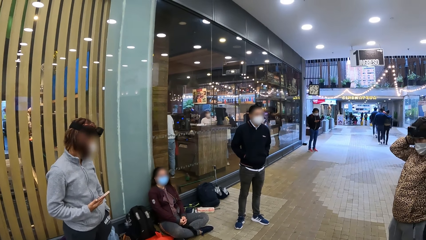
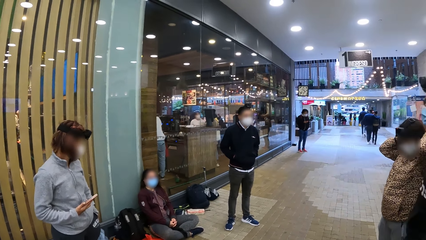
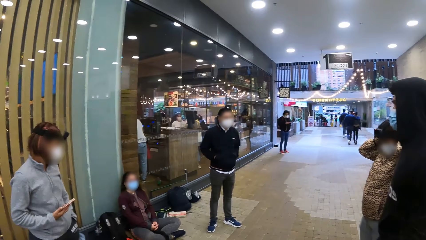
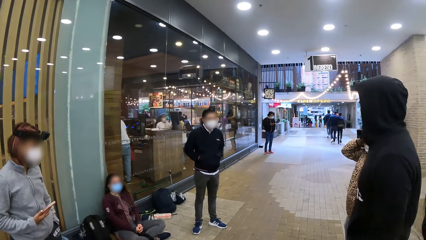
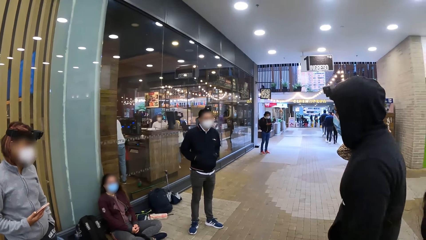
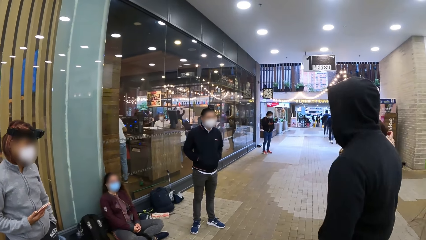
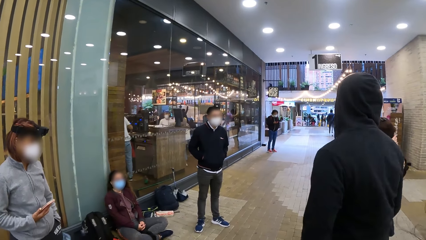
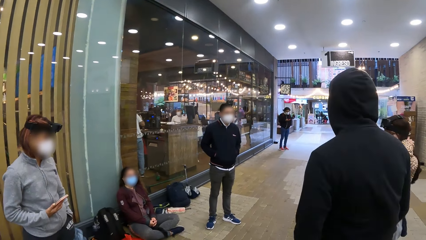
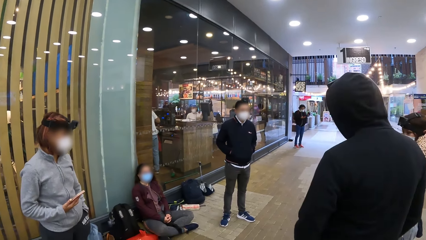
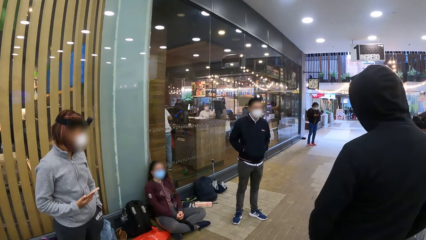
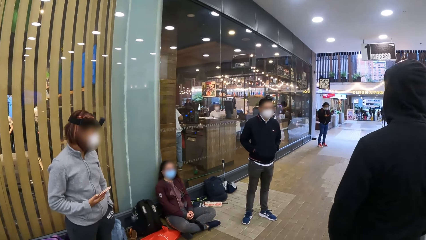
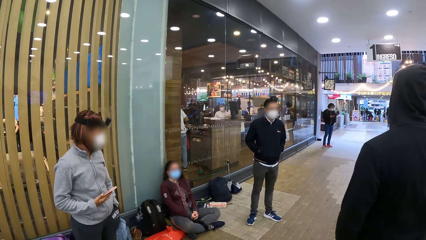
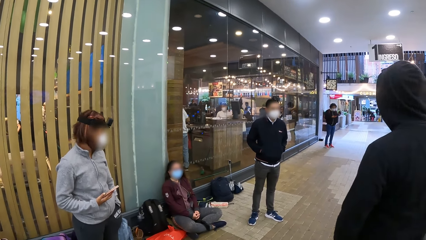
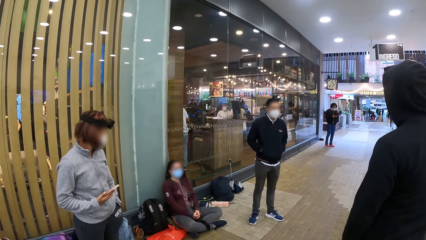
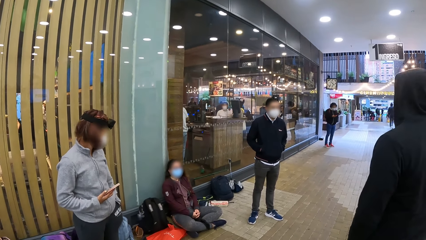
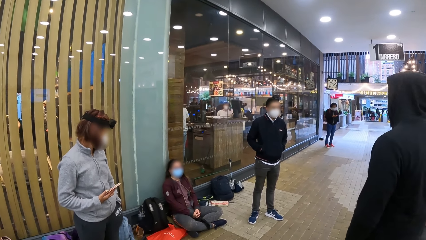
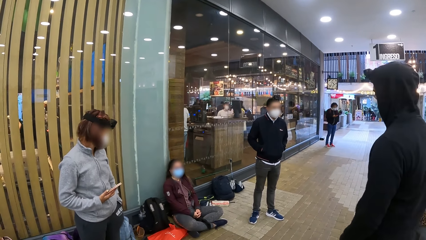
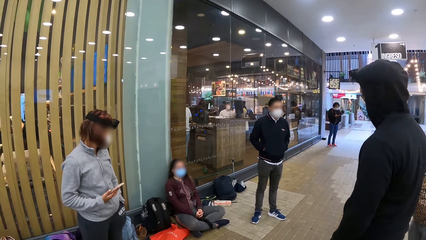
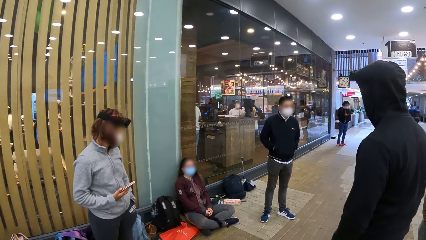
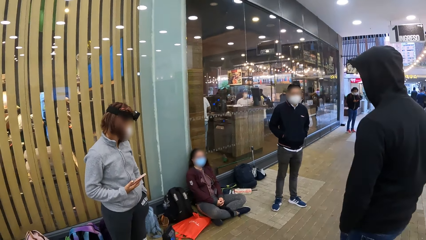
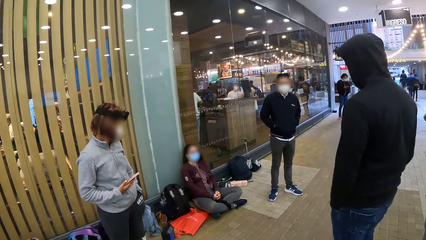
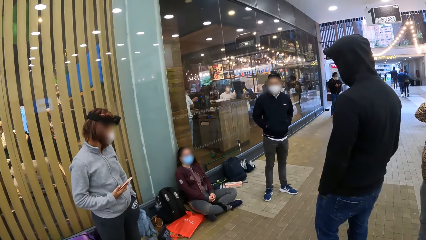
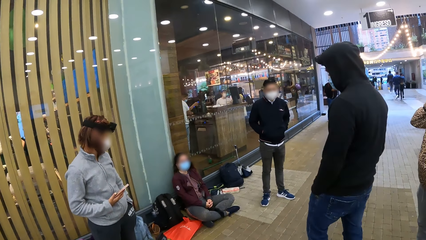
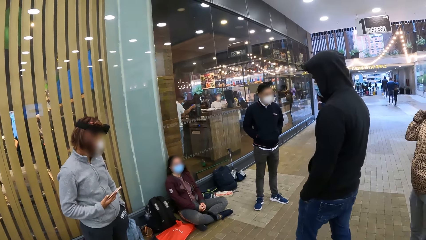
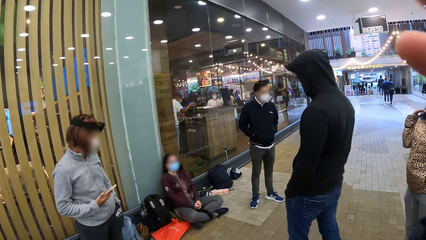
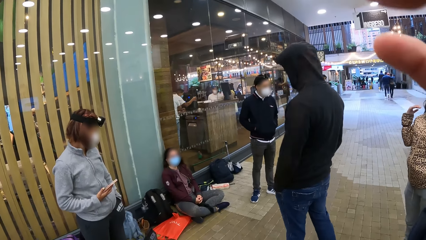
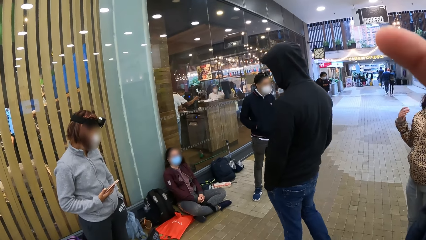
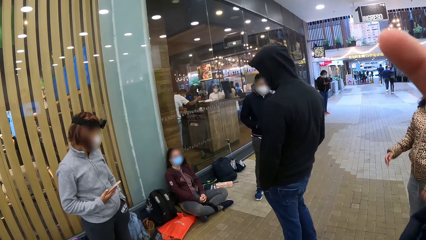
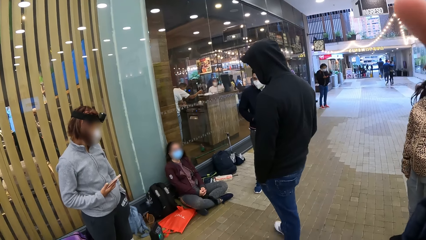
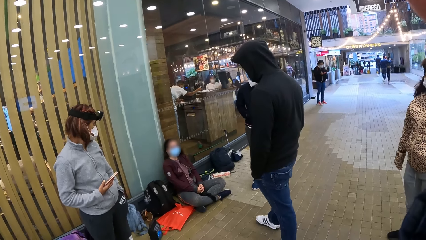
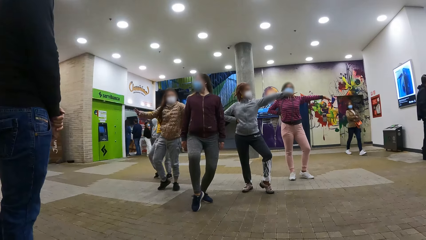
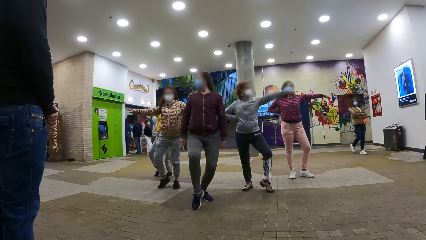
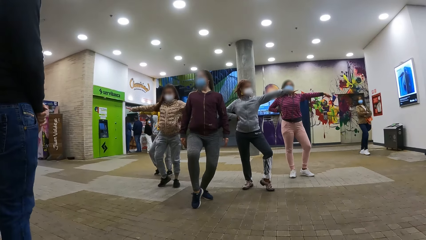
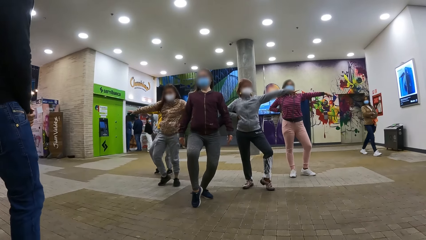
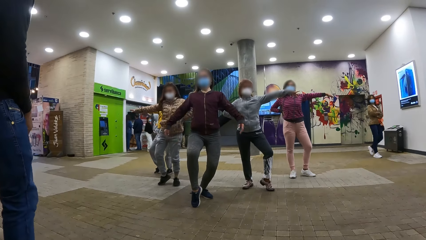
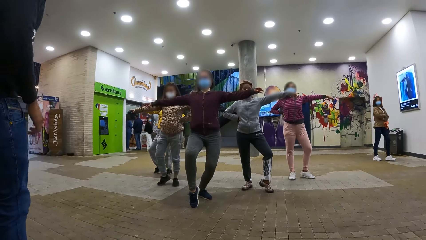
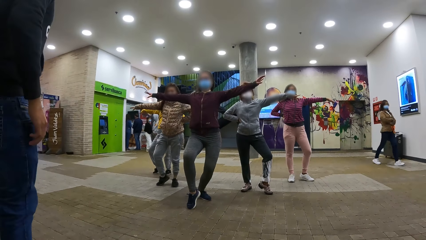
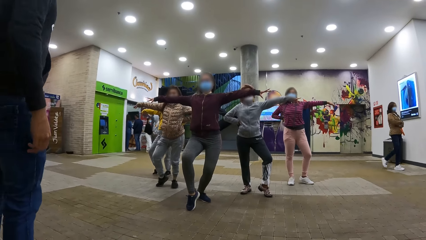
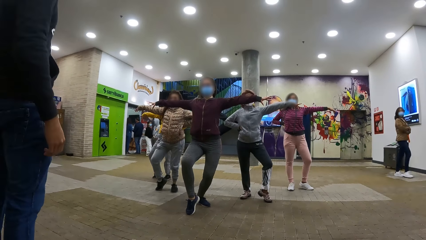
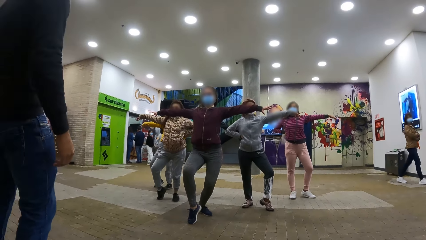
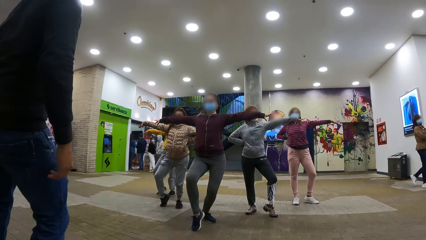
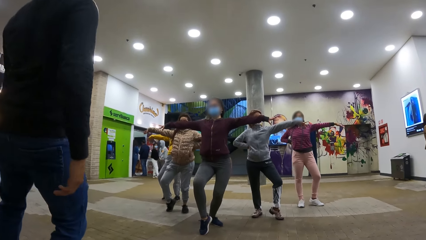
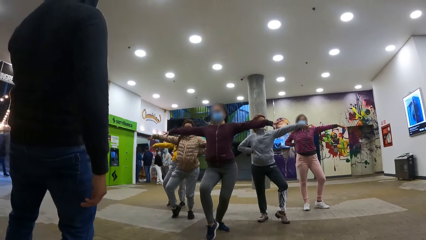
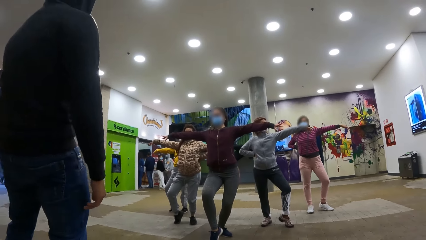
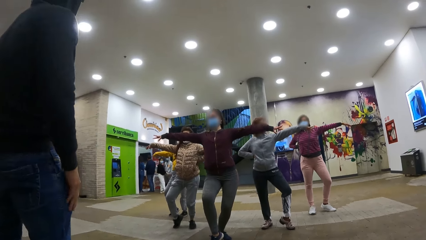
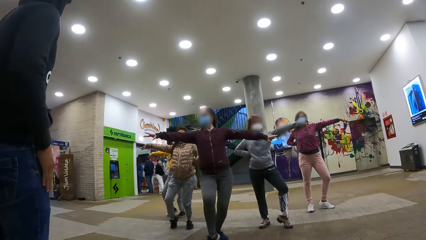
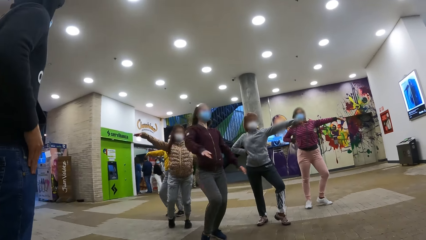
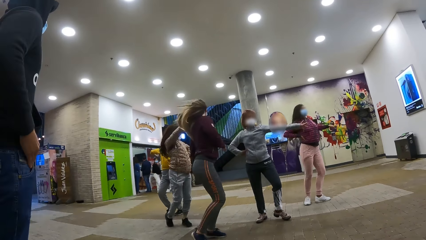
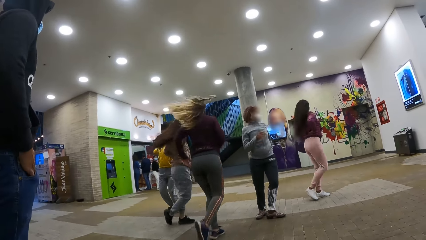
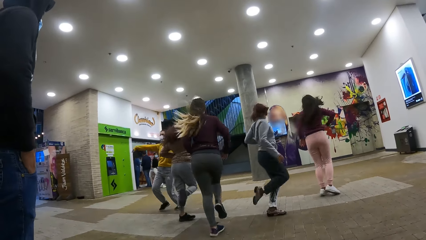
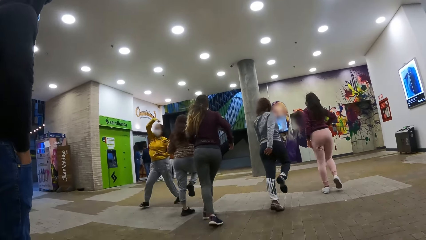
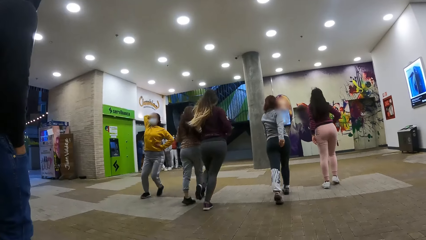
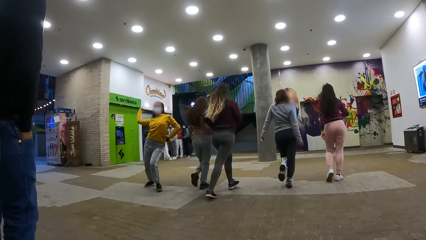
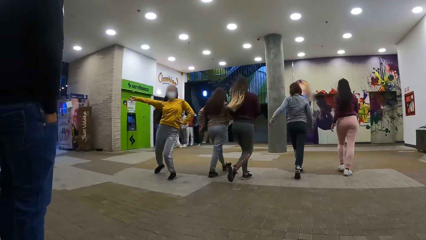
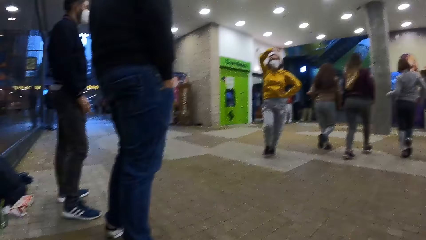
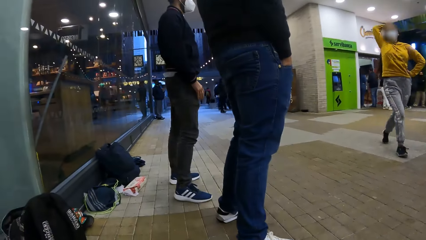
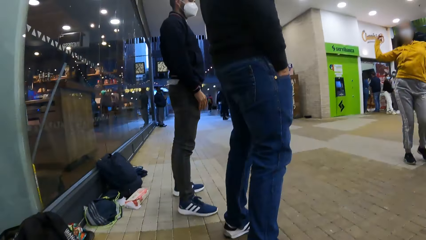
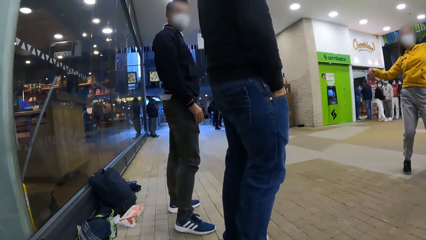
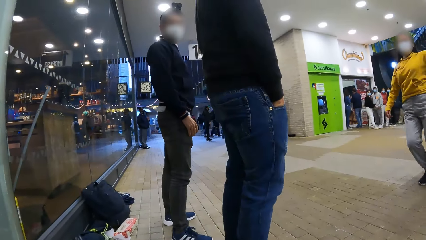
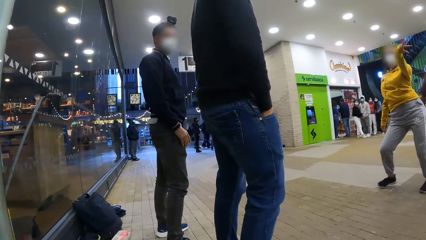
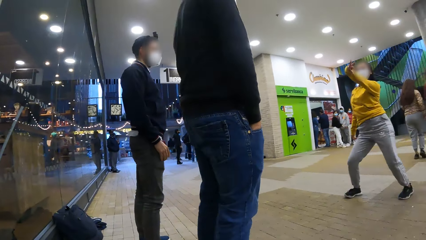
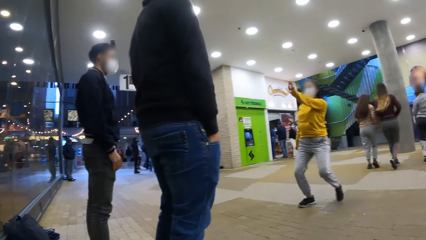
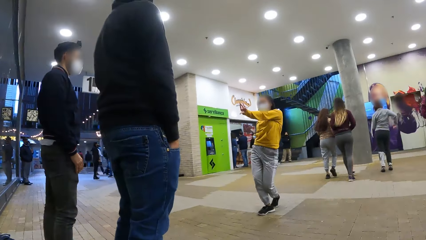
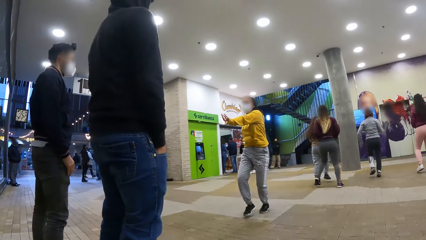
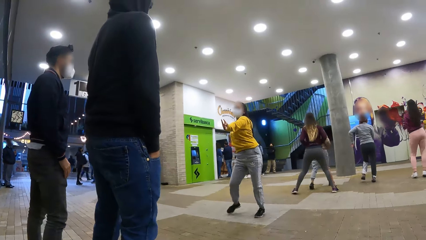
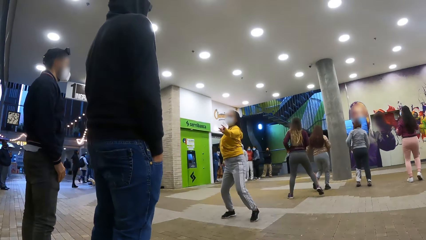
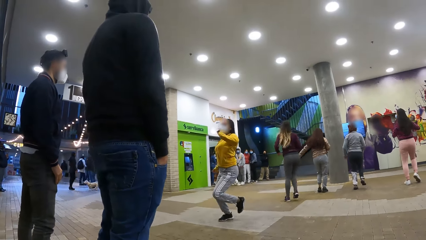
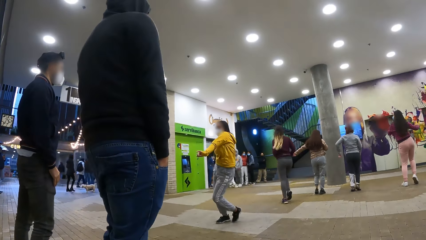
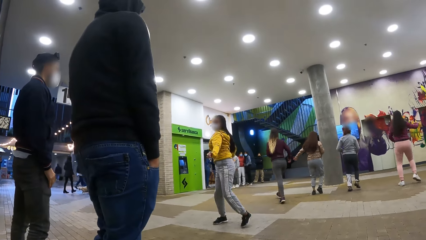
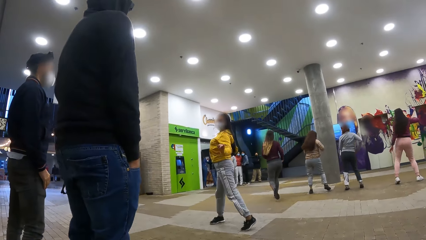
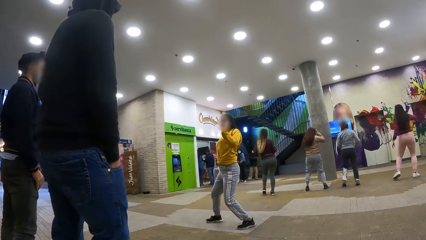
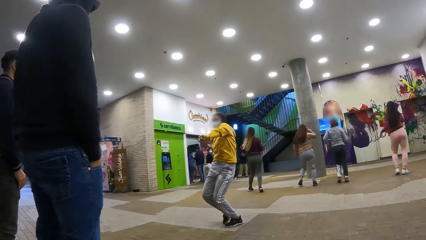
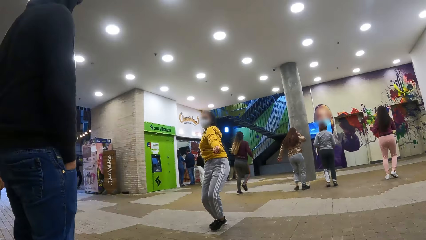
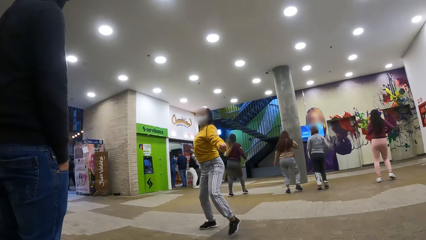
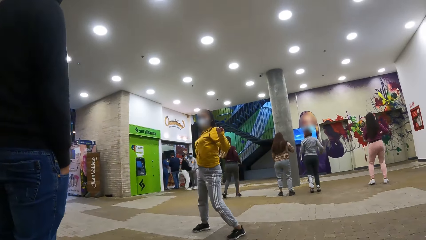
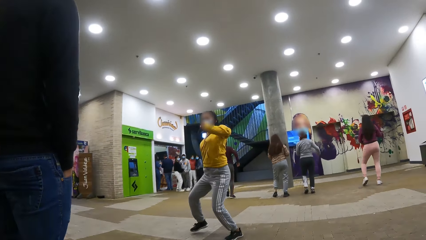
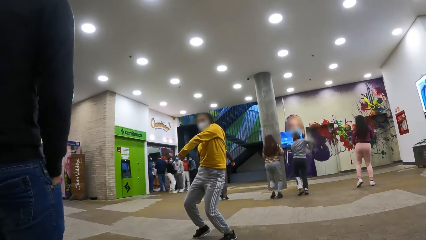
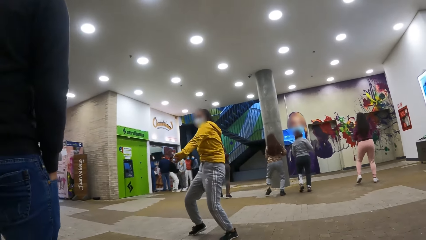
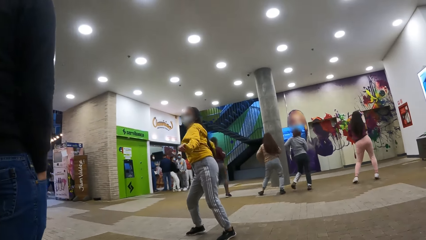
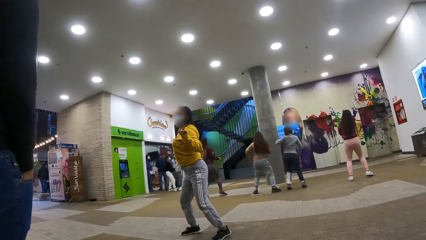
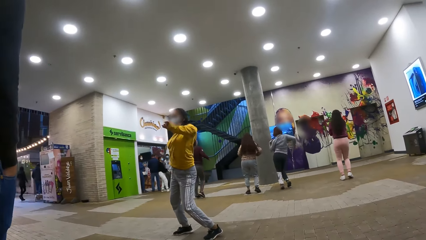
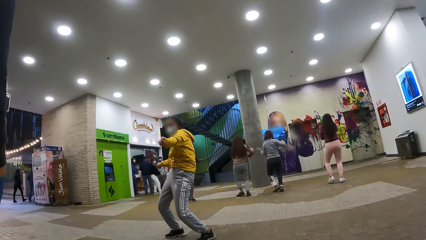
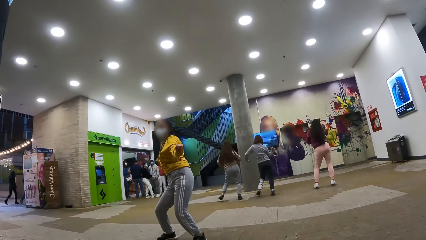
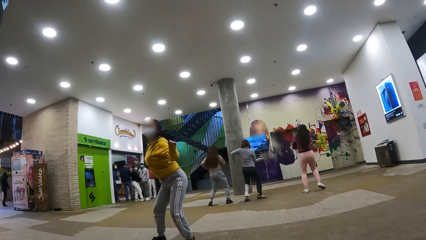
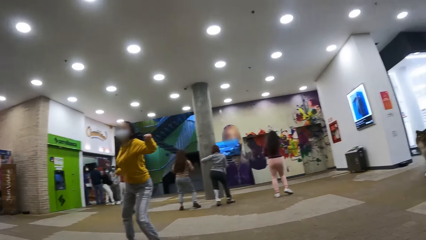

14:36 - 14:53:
The camera wearer holds the camera. They stand at the dance arena. They watch people dancing. They stare at the dance crew. They look around the dance arena. They stare at the dance crew.
